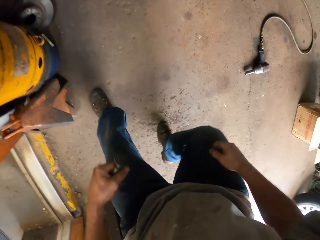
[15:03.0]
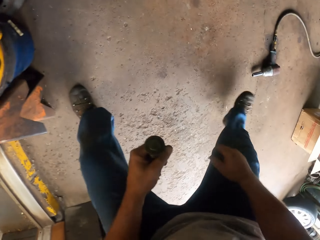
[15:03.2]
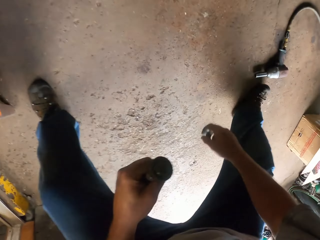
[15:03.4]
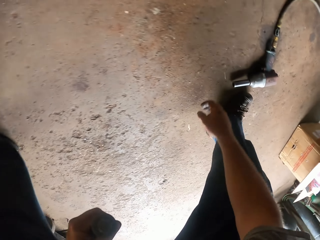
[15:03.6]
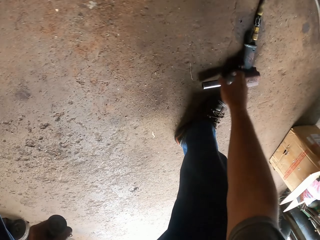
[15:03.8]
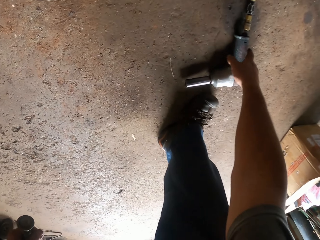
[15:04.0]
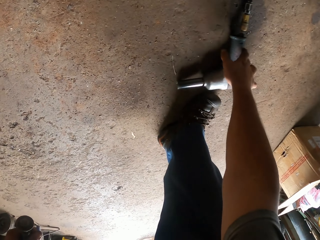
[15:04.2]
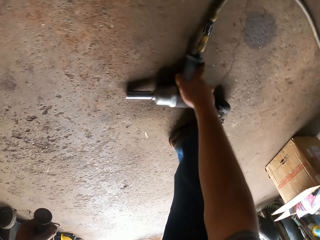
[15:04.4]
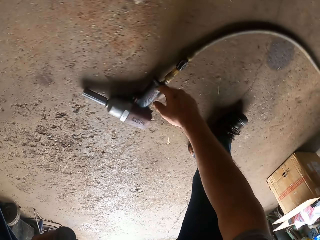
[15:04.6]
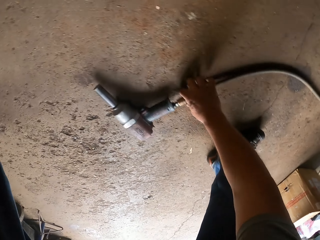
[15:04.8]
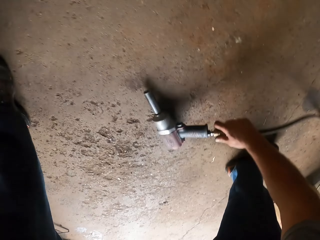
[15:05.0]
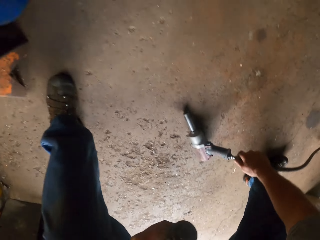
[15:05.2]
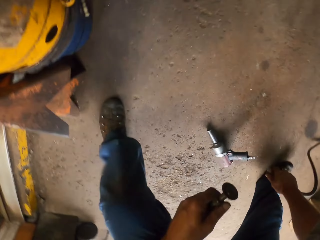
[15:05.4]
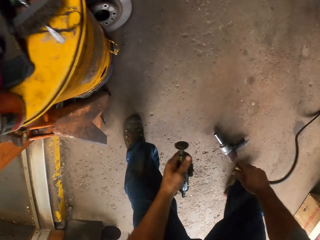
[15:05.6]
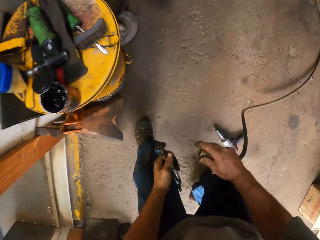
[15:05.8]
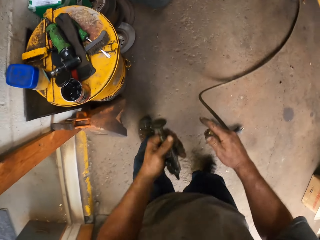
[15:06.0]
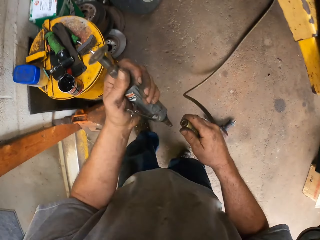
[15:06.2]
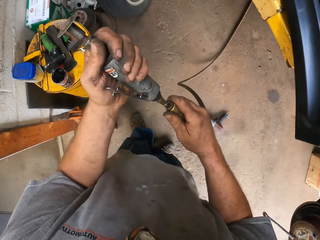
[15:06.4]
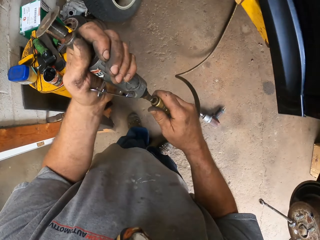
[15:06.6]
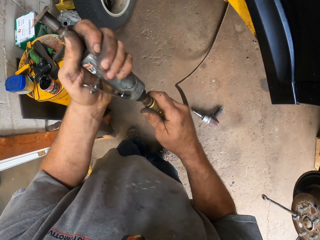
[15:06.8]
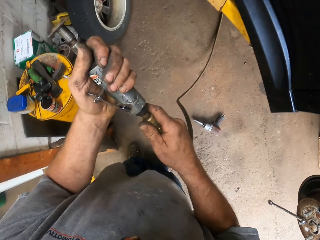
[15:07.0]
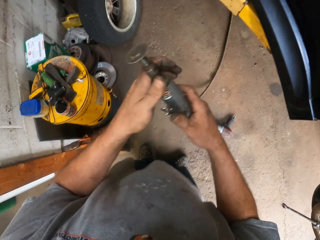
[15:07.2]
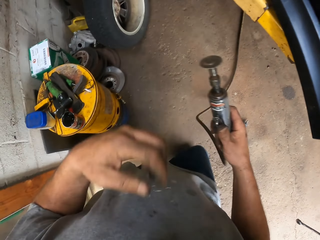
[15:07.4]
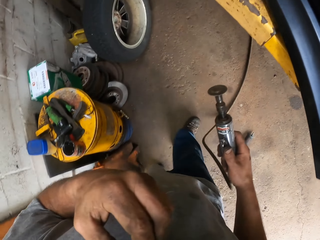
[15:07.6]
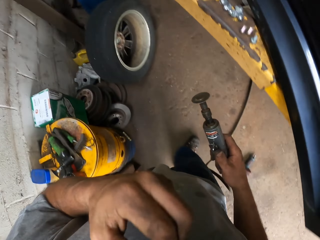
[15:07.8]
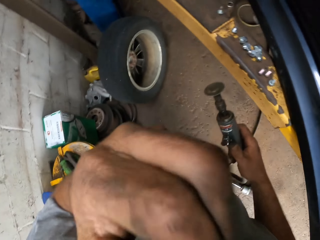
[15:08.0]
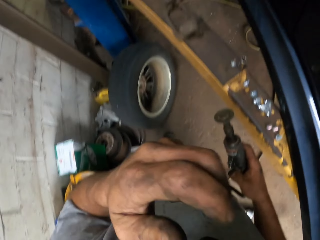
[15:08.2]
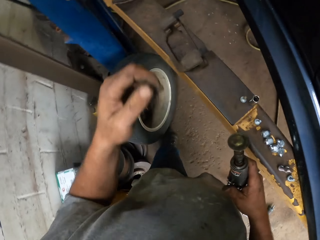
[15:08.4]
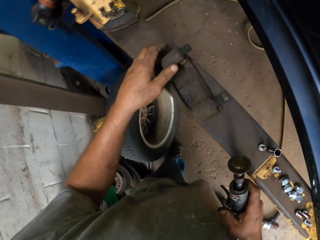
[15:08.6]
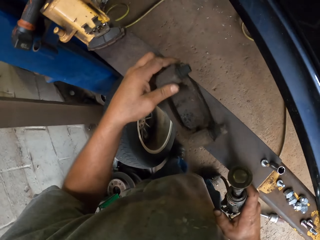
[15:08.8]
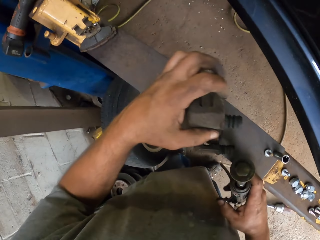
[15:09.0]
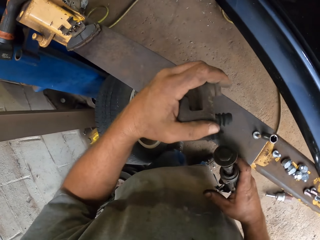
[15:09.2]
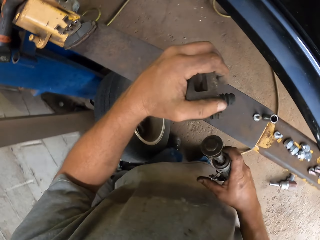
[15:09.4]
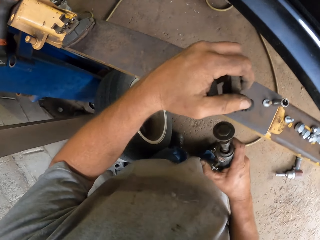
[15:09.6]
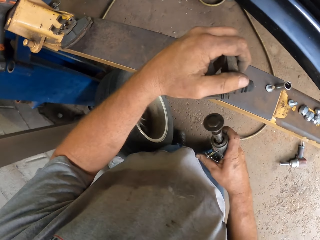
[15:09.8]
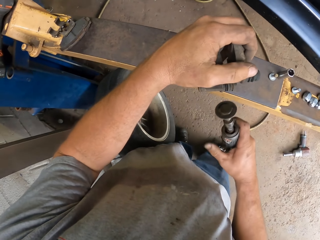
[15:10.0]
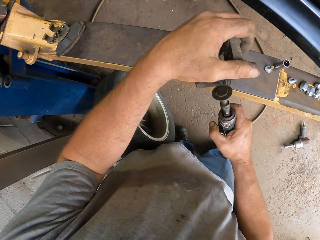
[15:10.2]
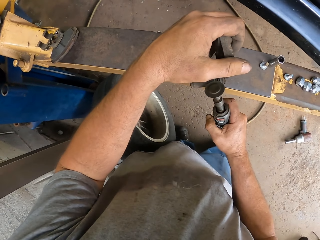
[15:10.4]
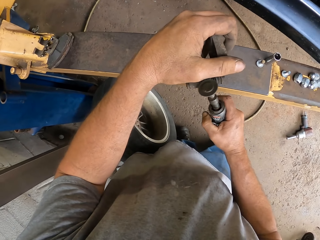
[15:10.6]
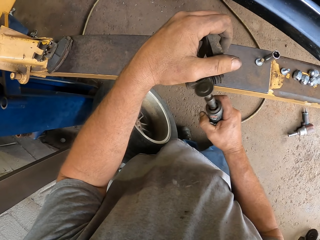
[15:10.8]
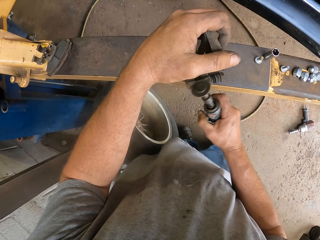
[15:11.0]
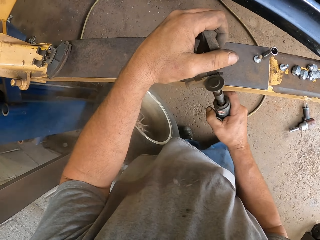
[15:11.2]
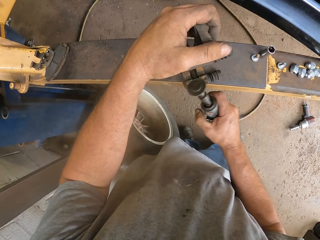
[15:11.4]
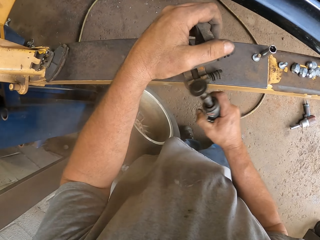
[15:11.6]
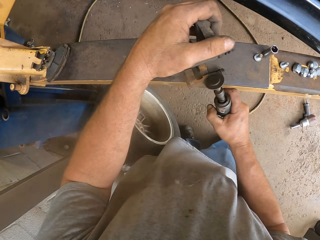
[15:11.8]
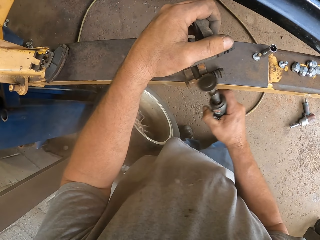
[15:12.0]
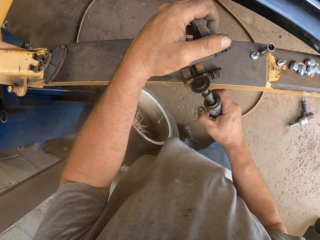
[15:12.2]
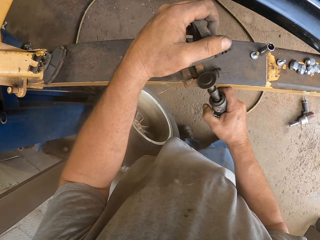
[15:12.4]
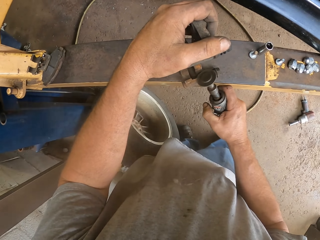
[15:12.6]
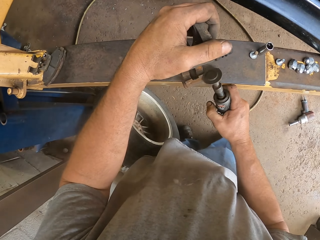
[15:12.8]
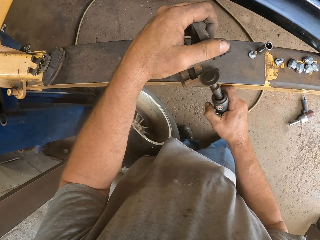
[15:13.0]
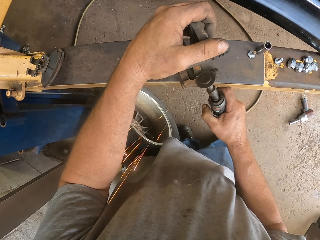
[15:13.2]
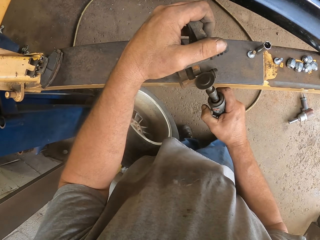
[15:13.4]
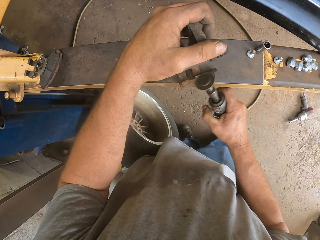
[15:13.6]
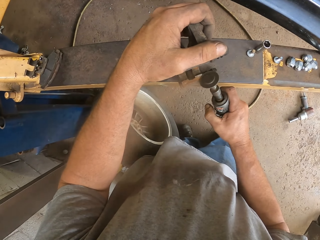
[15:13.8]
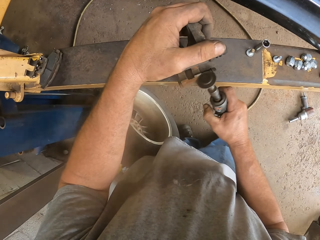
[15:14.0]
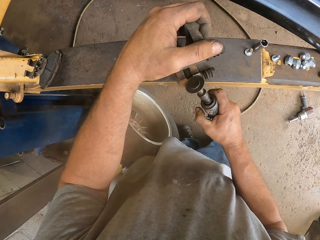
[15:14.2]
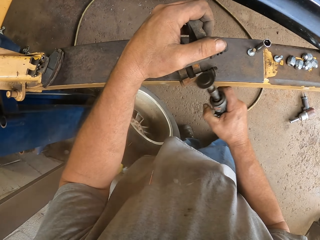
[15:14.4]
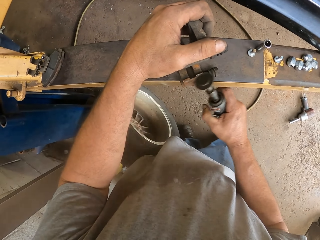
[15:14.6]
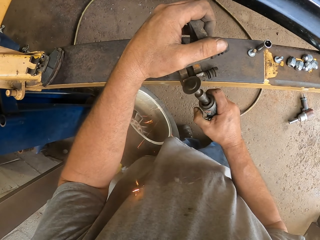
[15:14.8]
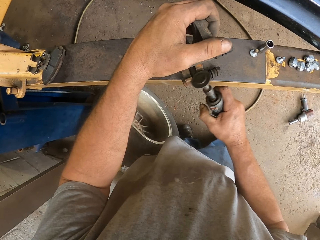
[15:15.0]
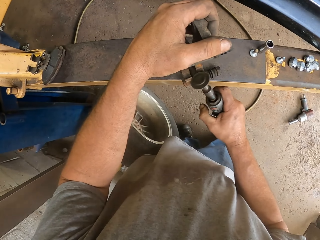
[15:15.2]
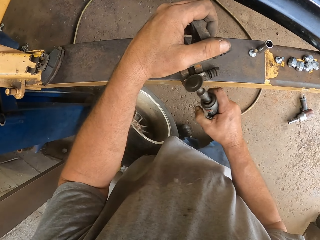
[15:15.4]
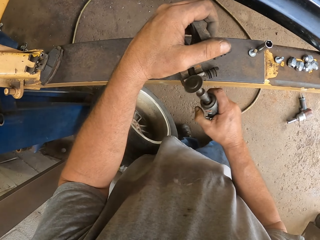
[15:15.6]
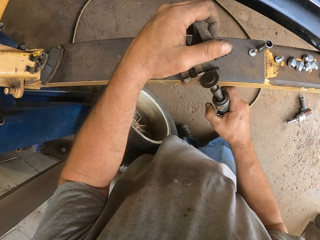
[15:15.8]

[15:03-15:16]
The camera wearer takes a drill or pipe on the ground. They fix the drill on the grinder. They pick up a metal. They grind the car spare part.

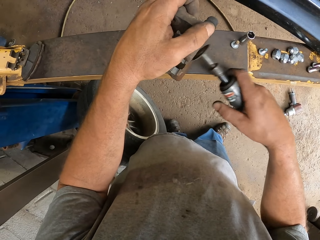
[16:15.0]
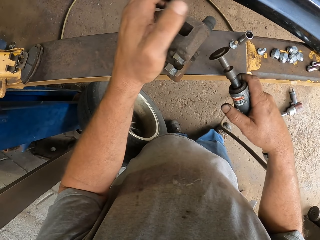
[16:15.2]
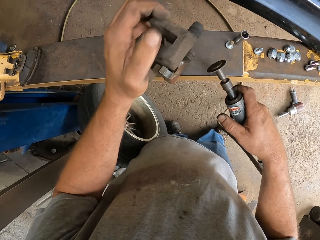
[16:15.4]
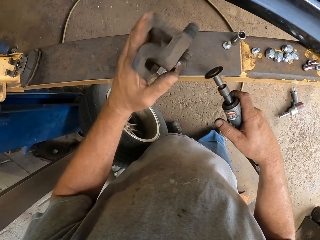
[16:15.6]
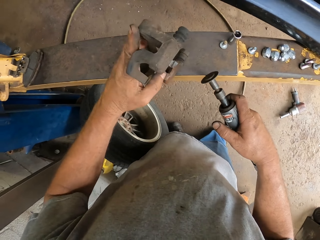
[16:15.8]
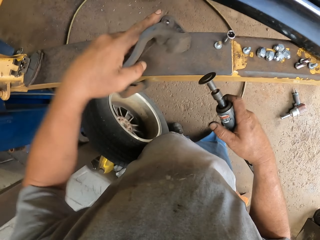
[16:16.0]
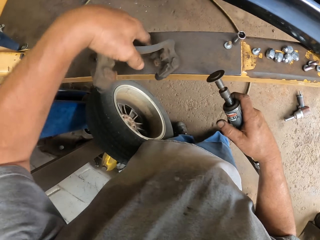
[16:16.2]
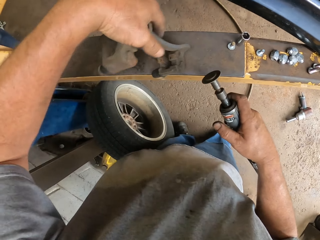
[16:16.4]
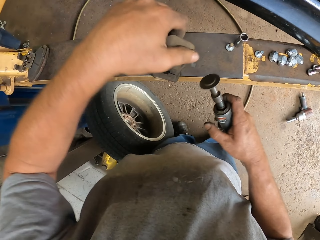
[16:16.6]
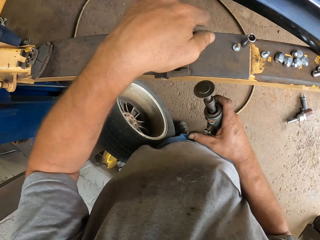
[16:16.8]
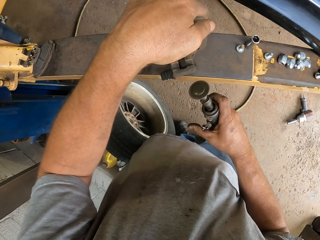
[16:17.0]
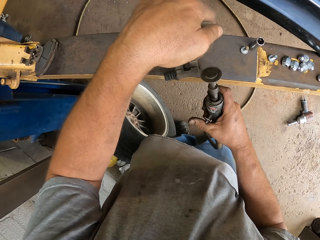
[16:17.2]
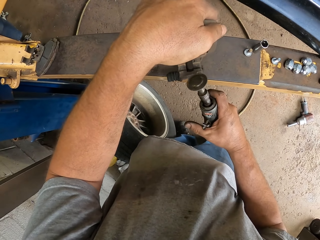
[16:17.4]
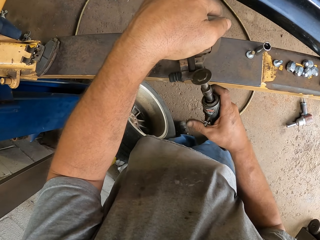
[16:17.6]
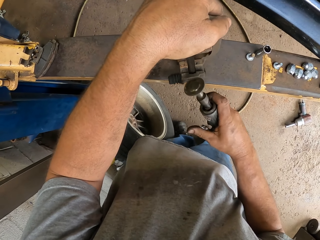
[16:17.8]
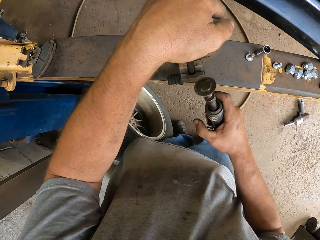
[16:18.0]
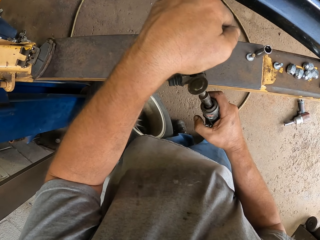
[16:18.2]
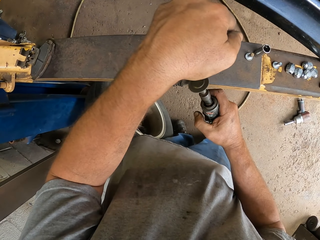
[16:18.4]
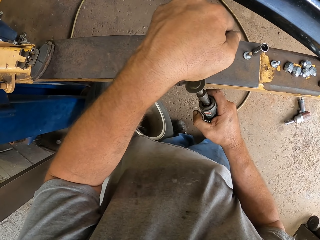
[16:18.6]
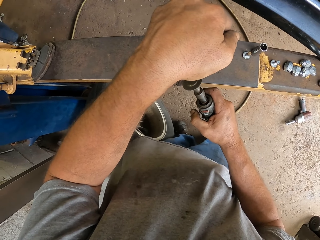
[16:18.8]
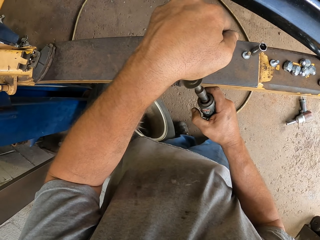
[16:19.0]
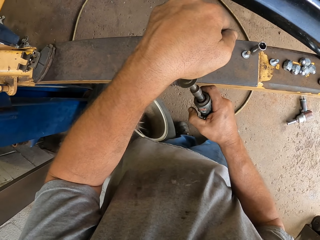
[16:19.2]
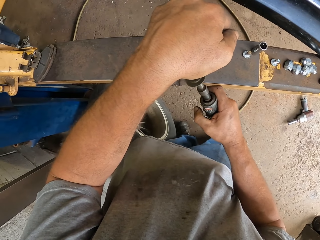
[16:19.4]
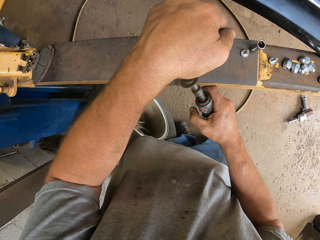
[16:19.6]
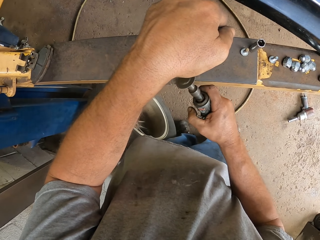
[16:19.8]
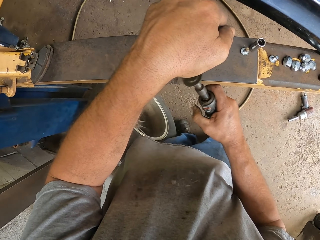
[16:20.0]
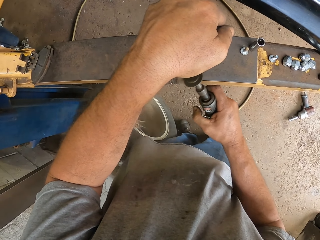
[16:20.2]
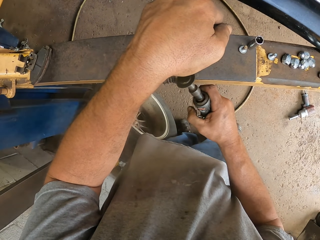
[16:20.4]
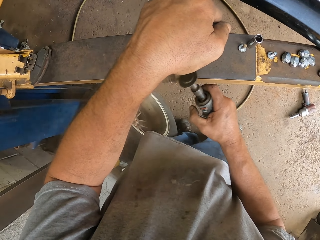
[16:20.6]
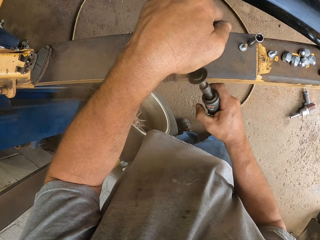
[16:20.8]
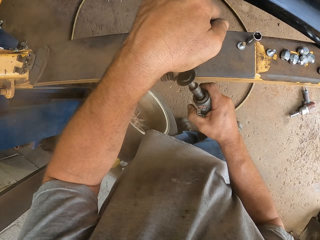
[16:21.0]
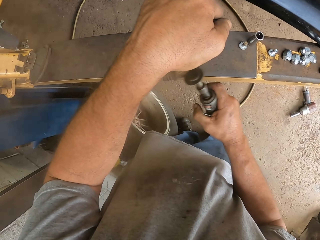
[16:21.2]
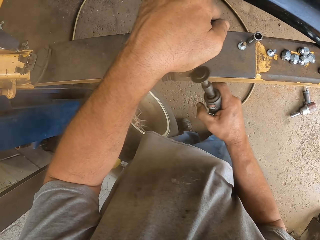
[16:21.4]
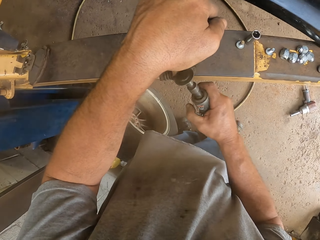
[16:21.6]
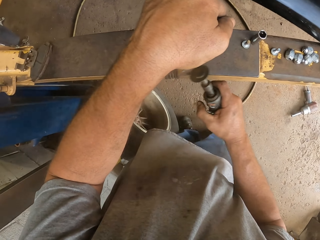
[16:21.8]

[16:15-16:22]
The camera wearer turns the metal.

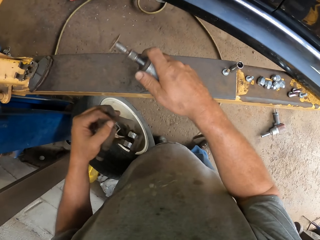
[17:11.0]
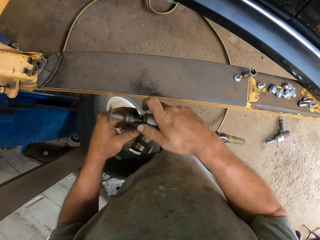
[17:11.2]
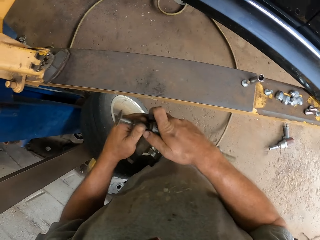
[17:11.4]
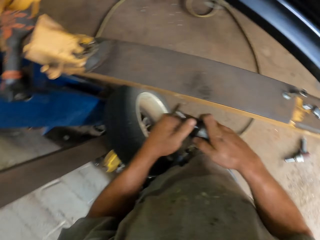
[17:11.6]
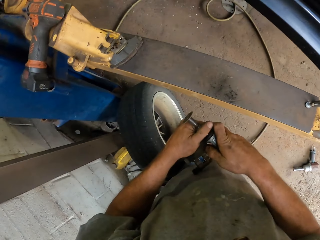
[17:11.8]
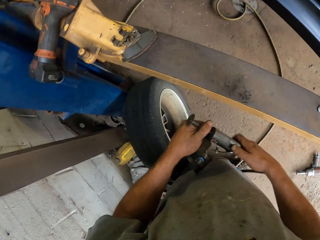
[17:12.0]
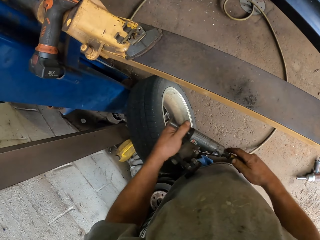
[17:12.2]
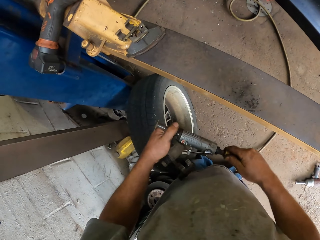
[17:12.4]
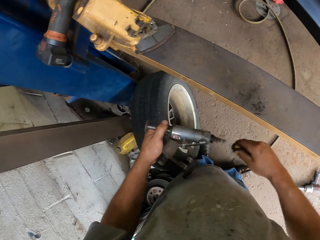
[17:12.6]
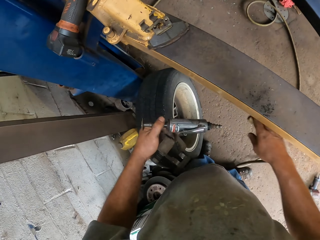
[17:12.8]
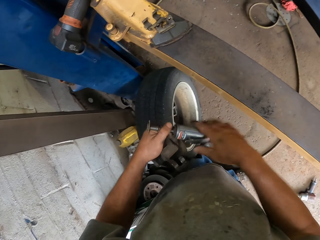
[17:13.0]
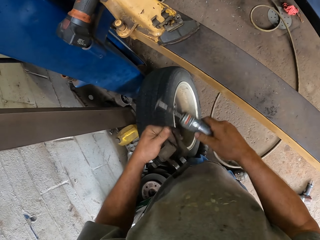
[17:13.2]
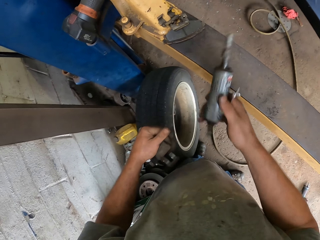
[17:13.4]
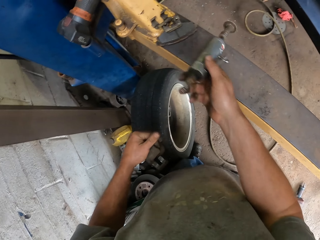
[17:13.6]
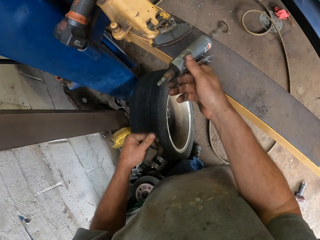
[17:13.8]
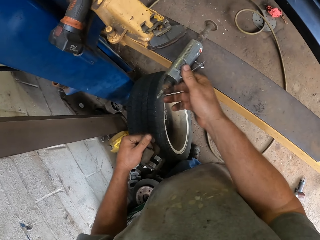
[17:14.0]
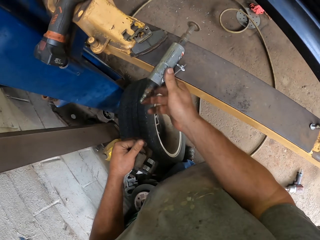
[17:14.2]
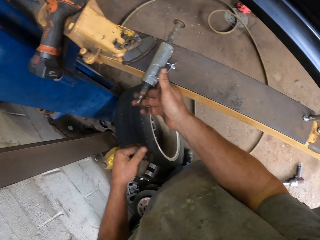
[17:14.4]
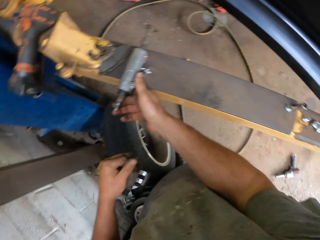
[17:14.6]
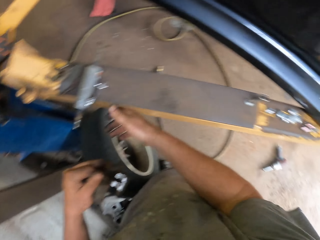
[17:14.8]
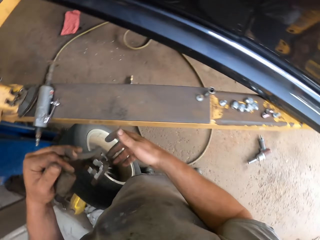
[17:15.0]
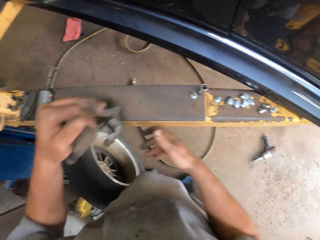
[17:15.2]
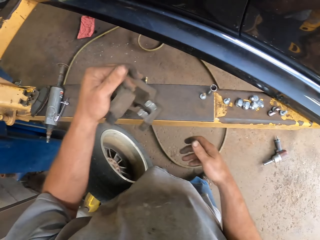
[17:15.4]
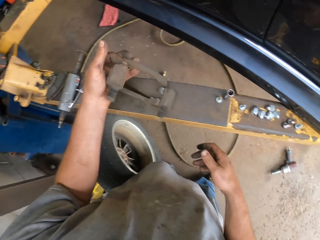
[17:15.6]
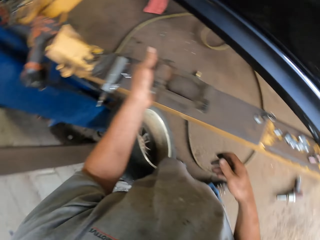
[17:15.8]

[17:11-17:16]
The camera wearer removes the pipe from the grinder. They put down the grinder.
